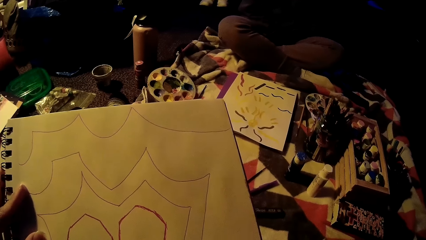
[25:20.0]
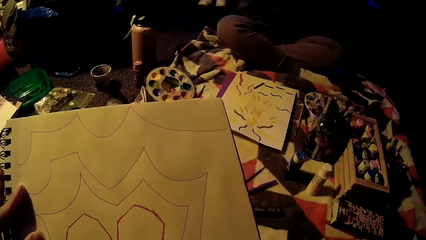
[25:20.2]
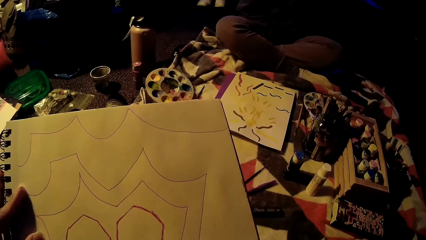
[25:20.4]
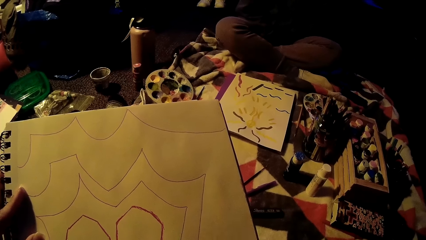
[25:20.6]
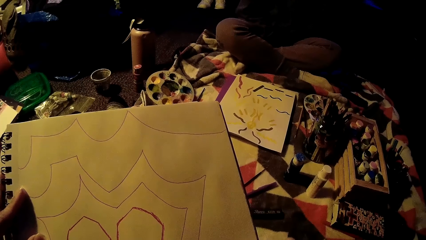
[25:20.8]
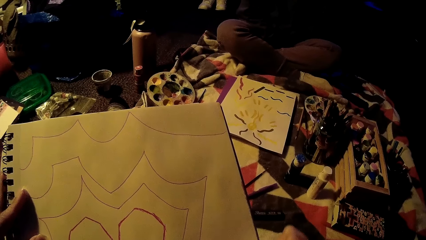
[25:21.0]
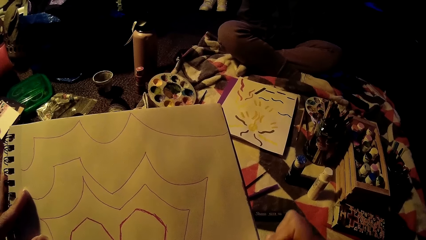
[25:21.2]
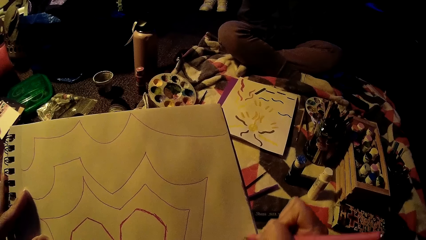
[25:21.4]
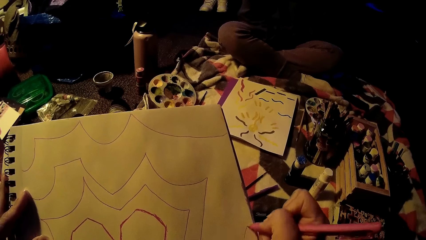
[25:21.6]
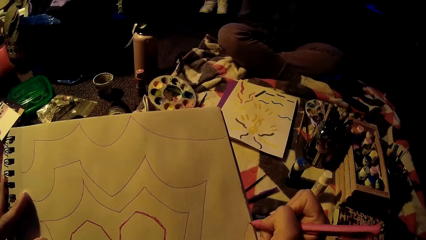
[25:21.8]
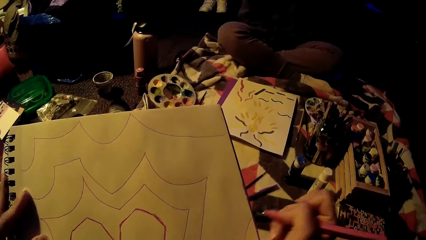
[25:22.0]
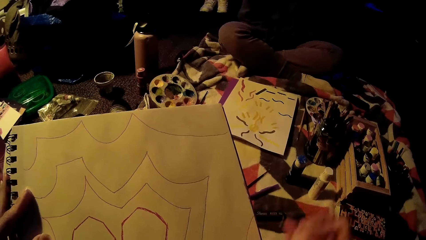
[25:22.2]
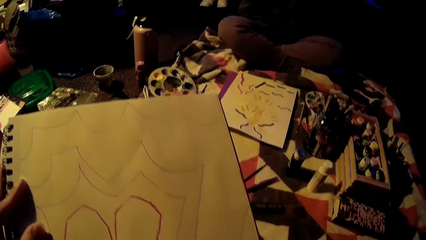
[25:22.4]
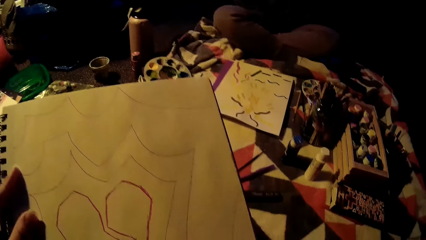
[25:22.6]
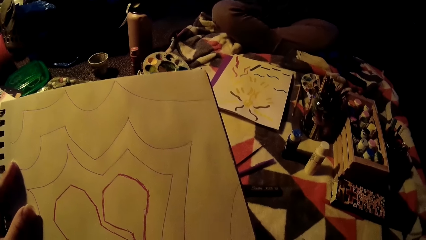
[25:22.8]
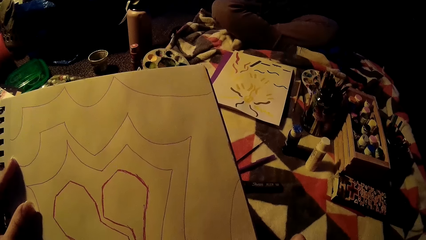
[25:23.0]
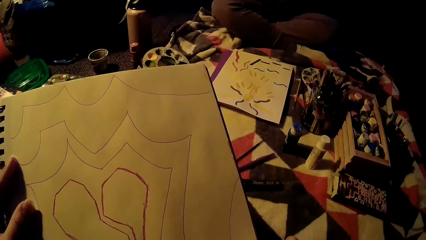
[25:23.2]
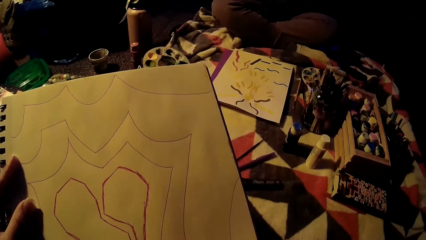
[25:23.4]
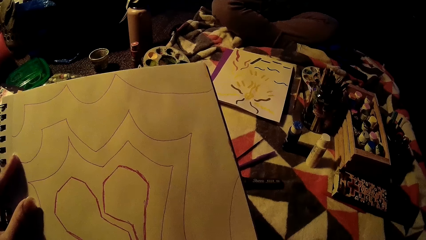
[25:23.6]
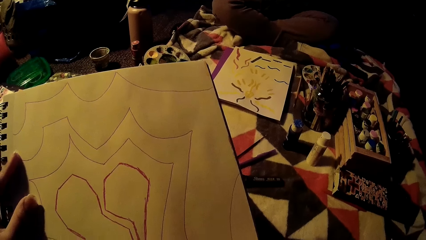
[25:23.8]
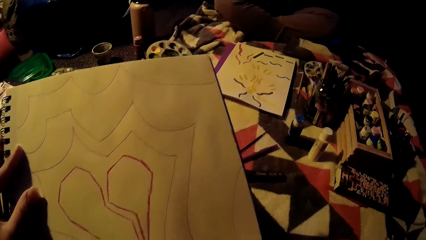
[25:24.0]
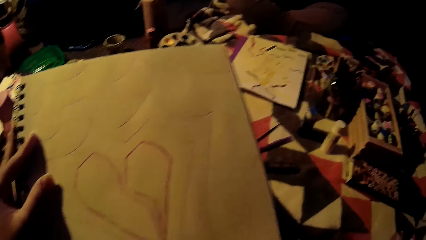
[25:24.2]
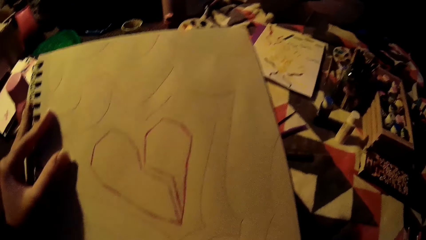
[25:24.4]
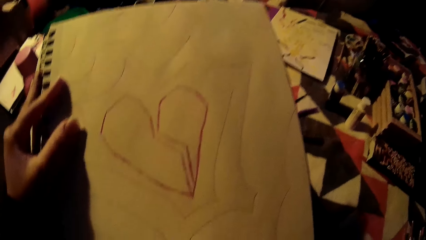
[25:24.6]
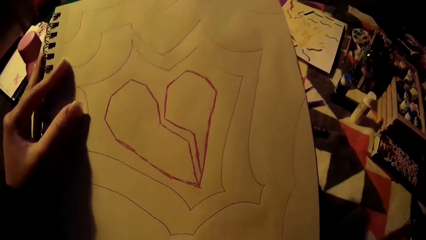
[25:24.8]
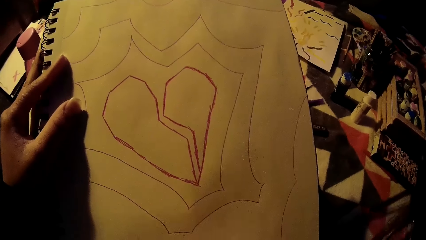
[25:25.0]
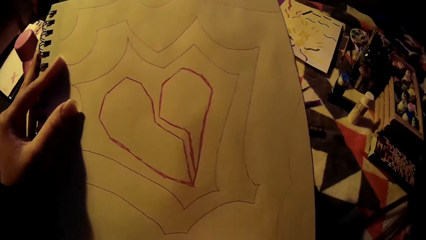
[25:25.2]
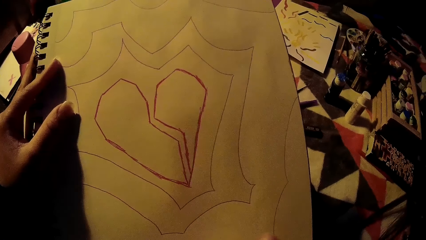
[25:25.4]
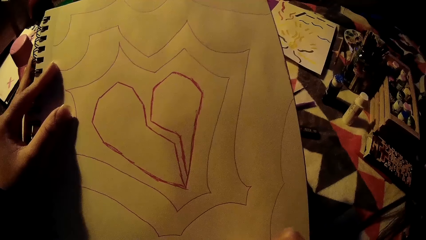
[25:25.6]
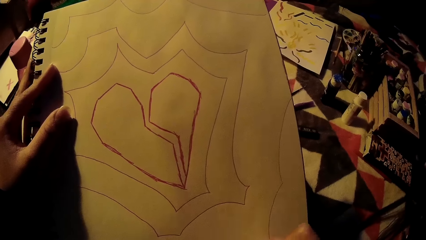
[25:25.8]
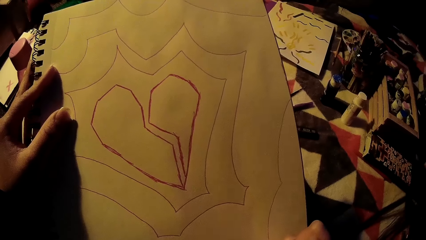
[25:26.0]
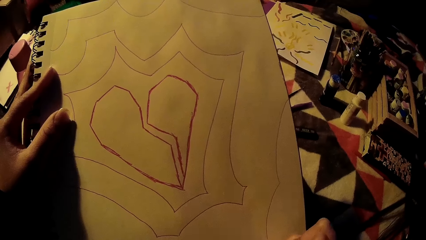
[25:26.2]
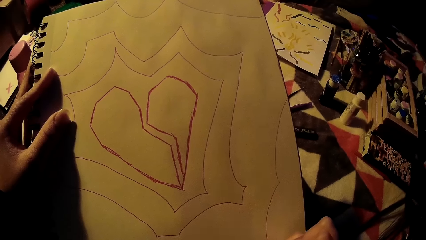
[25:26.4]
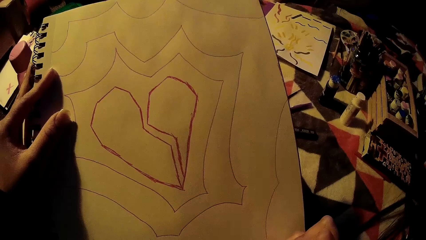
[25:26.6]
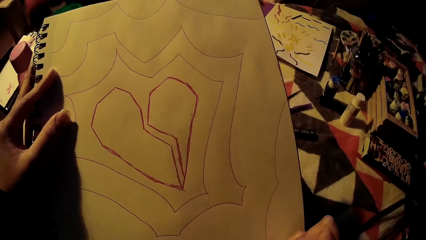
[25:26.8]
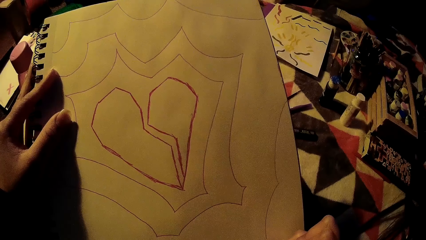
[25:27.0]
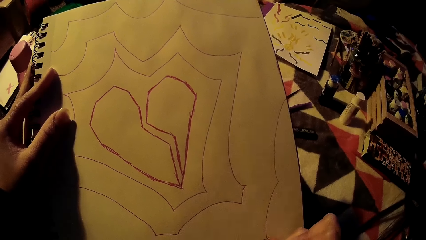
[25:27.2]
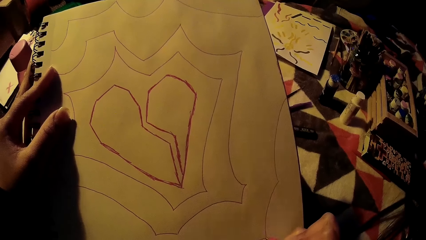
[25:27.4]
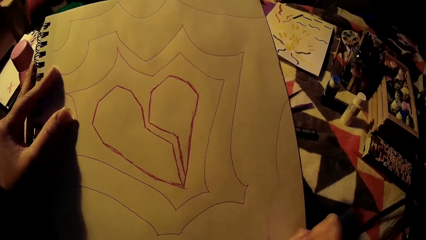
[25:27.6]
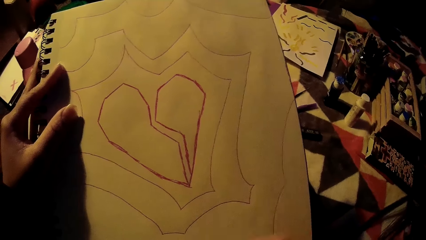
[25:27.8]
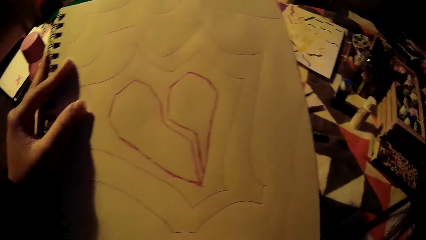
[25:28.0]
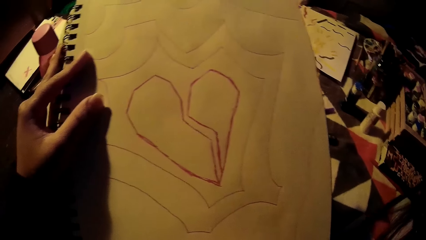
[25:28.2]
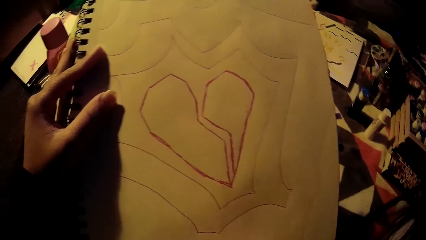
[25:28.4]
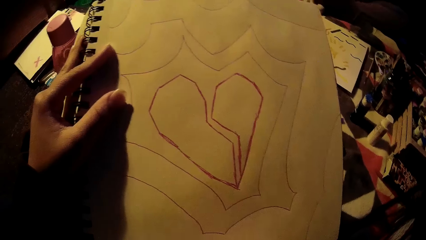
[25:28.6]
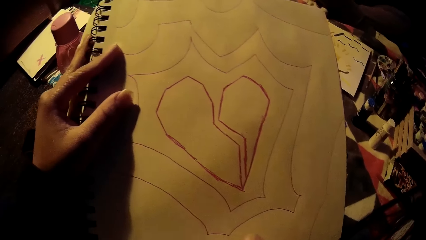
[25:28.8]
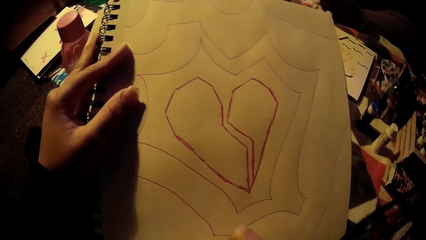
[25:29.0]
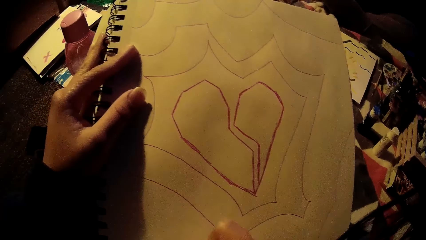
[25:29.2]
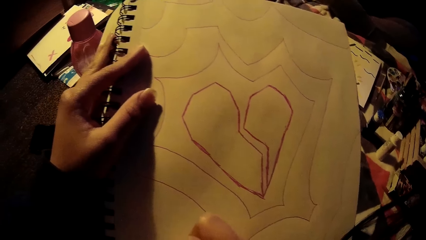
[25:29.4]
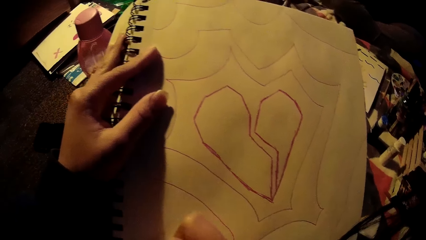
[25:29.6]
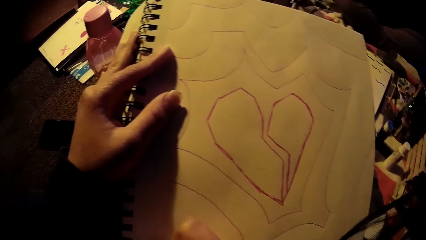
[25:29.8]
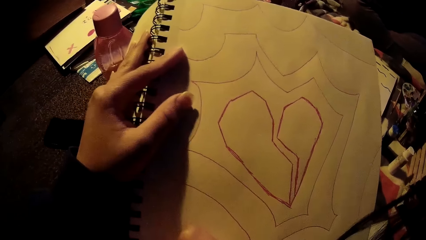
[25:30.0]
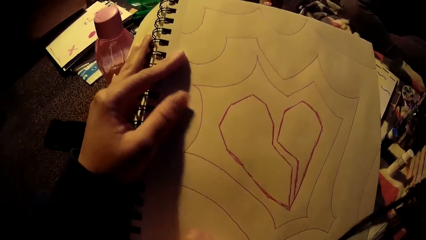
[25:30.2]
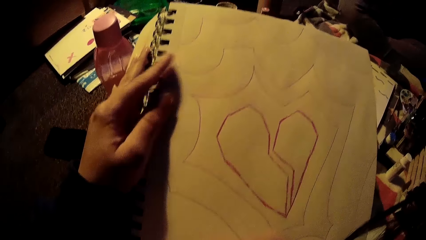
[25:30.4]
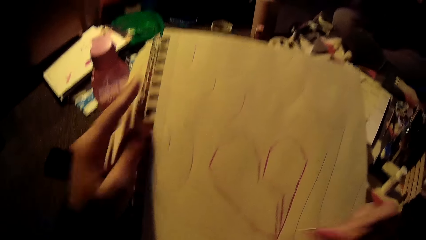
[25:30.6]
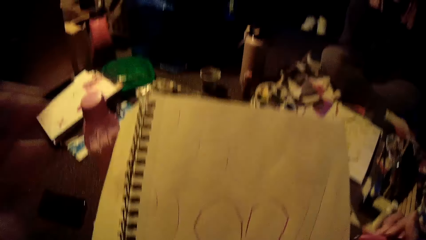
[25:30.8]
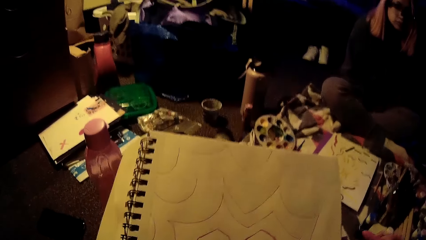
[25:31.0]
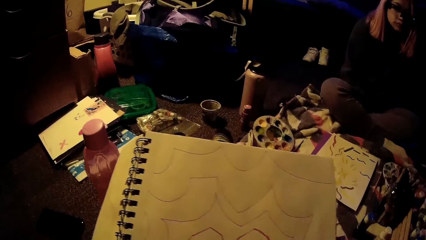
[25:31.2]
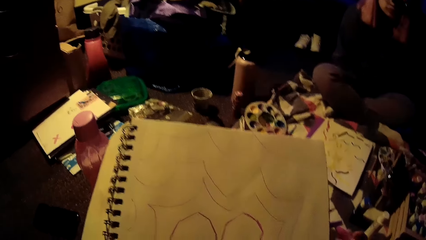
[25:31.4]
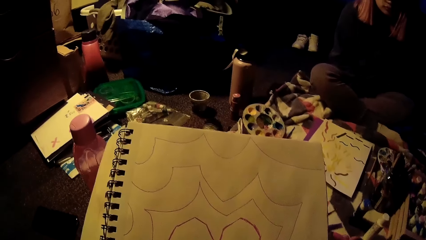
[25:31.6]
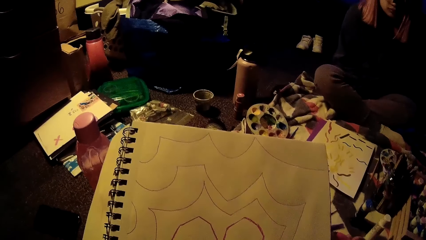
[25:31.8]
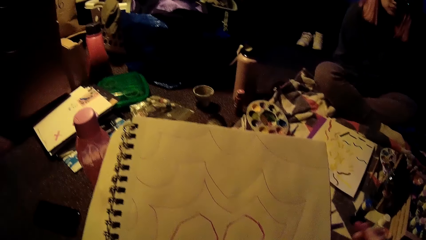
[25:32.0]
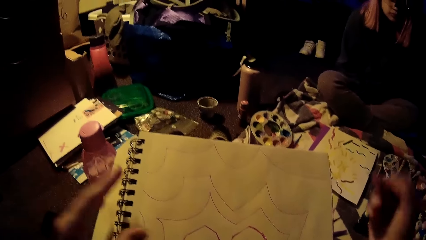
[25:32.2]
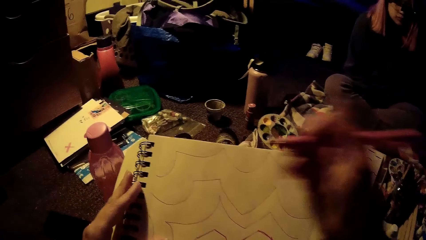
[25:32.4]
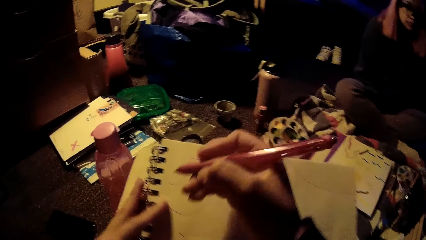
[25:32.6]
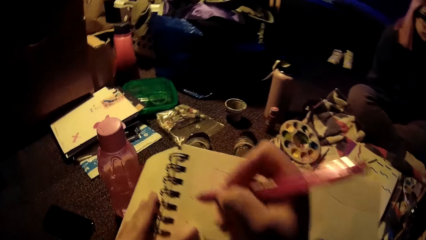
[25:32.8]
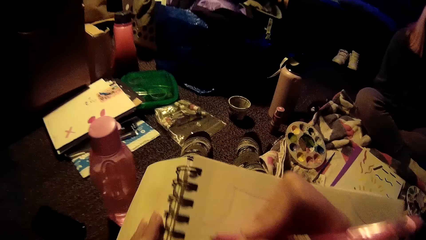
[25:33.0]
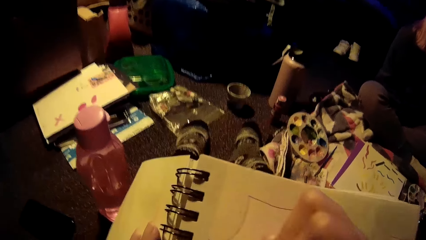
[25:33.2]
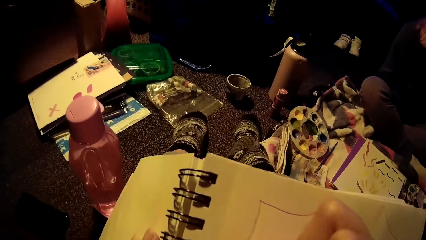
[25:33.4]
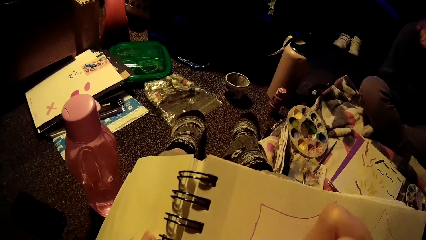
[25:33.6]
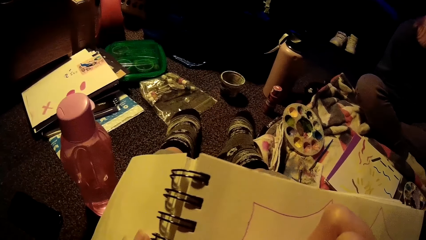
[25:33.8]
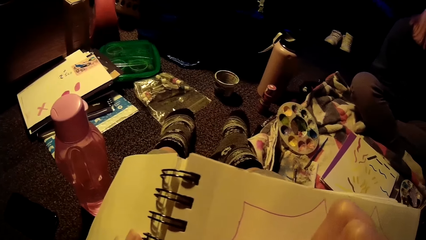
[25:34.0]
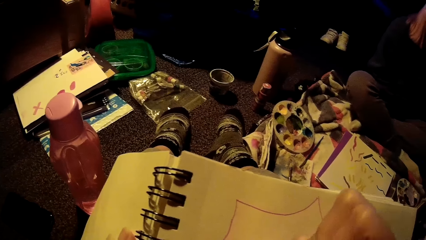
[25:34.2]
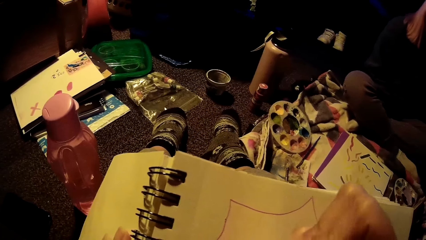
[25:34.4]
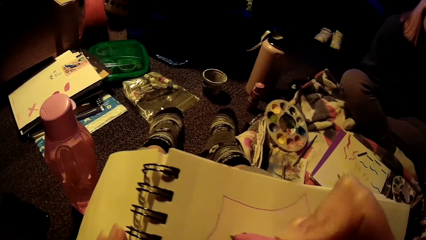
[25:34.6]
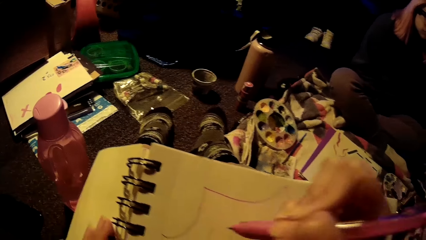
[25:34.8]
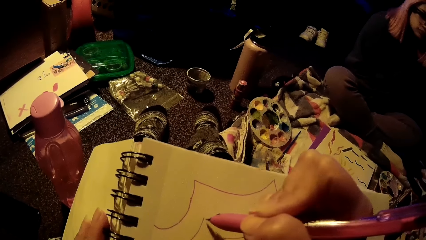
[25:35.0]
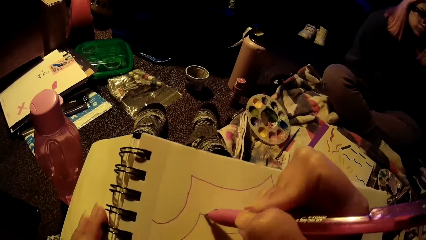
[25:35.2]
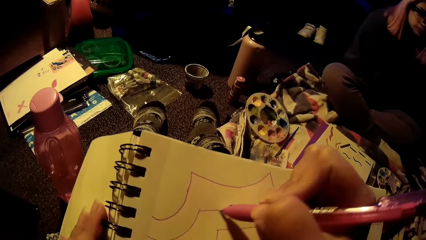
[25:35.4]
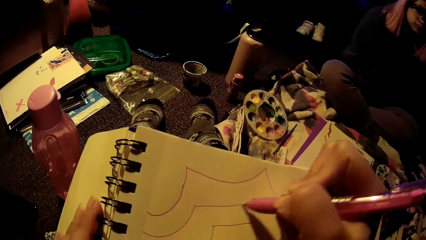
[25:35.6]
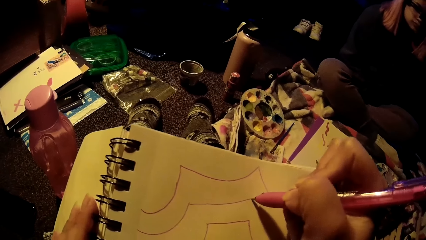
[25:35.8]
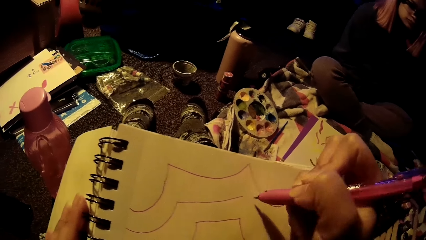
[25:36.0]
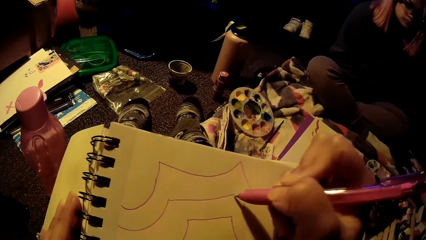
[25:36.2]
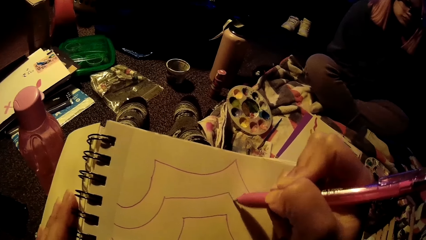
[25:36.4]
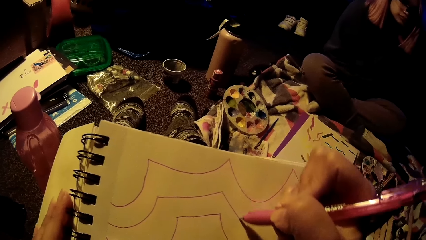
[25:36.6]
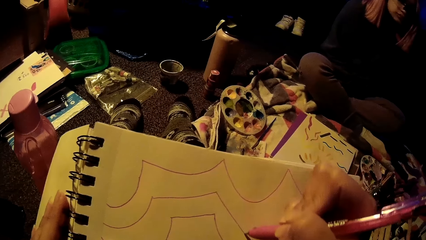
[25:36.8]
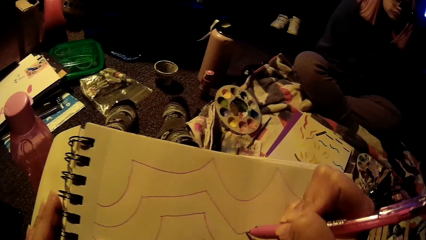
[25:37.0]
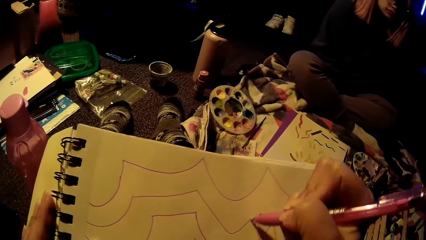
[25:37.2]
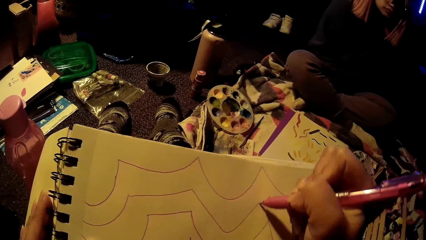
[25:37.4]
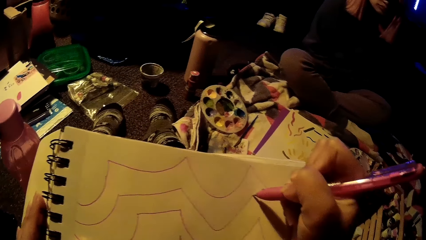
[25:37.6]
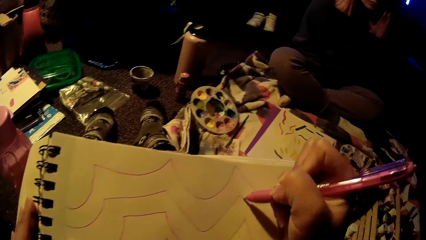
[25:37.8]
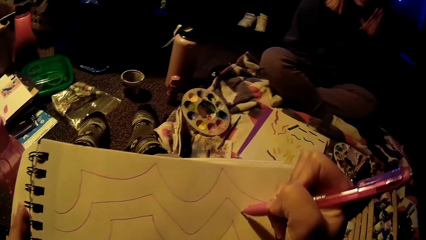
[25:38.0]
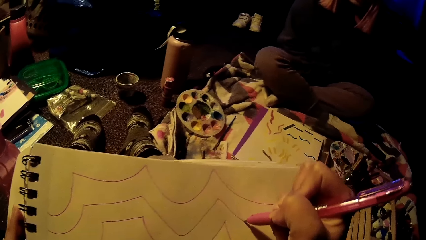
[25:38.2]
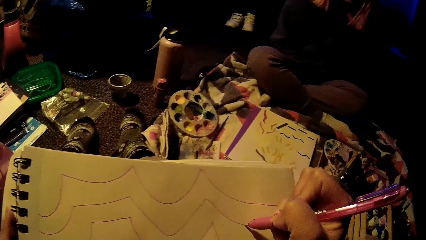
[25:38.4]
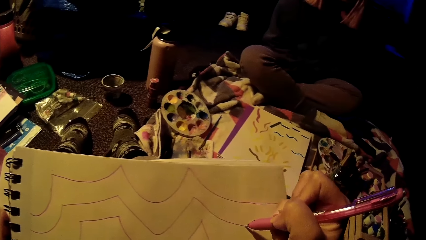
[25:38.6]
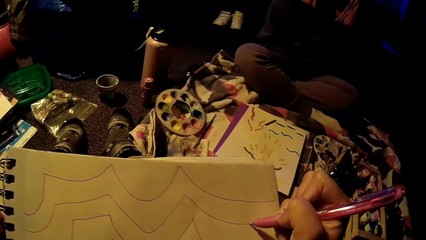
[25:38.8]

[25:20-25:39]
The camera wearer stares at the drawing. She draws on a book with a pen. She lifts her hands. She places her left hand on the book. She draws on the book with the pen.
